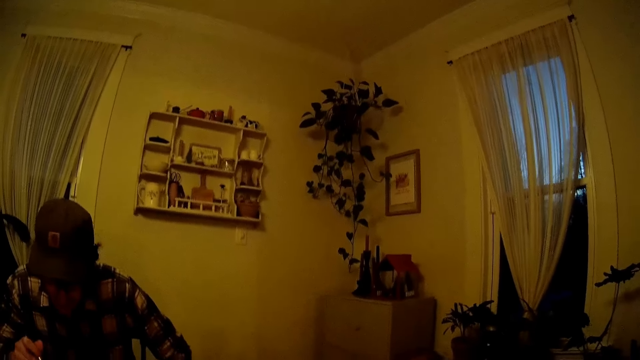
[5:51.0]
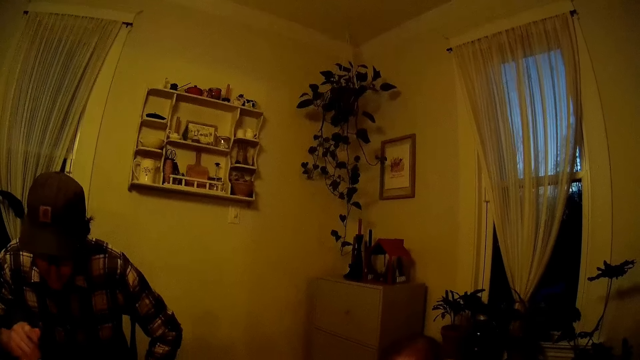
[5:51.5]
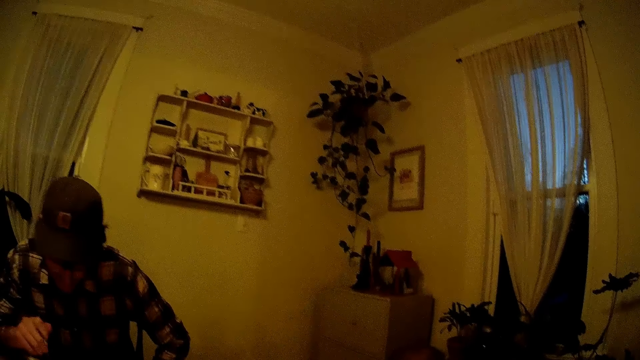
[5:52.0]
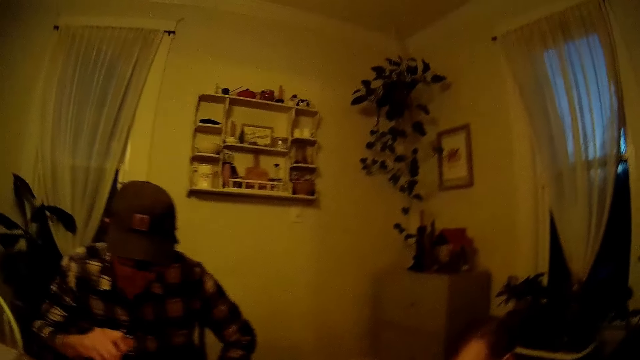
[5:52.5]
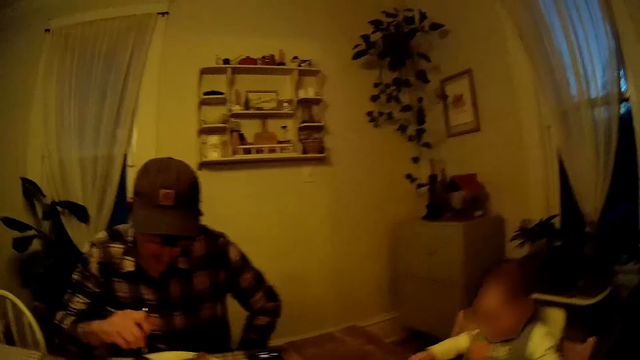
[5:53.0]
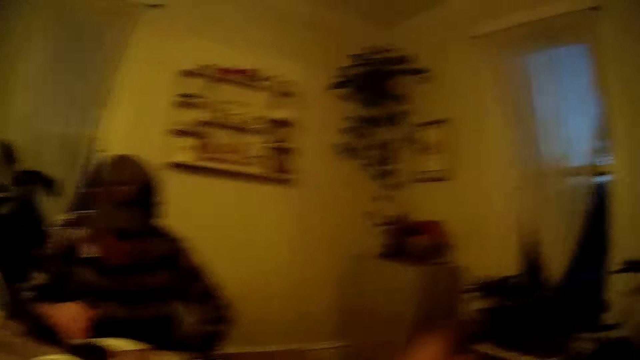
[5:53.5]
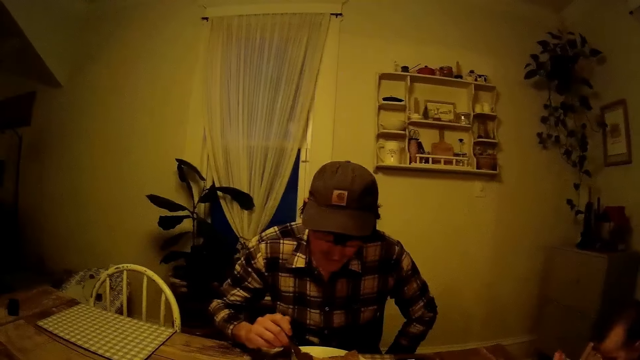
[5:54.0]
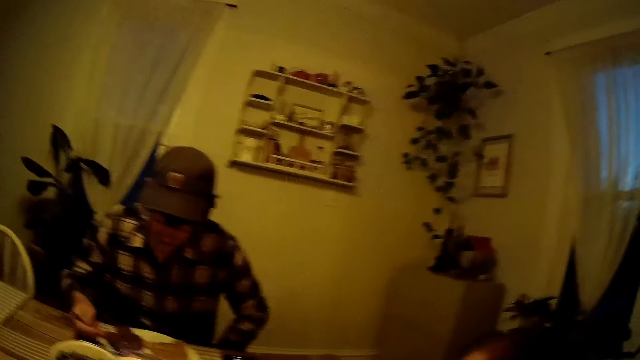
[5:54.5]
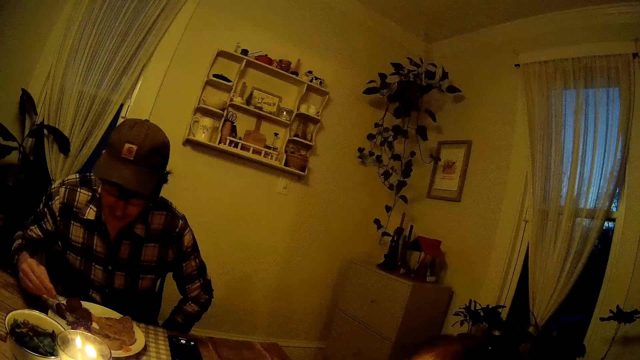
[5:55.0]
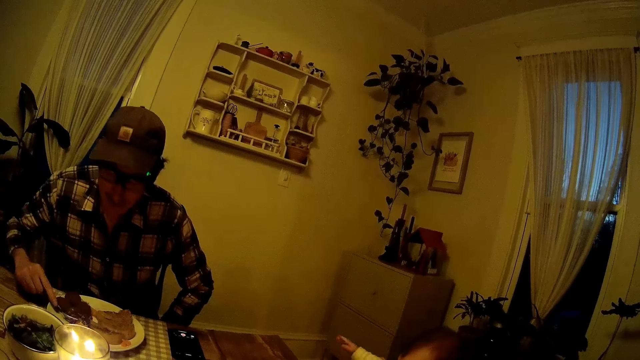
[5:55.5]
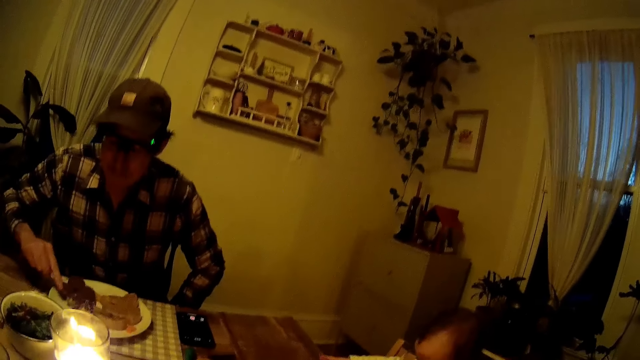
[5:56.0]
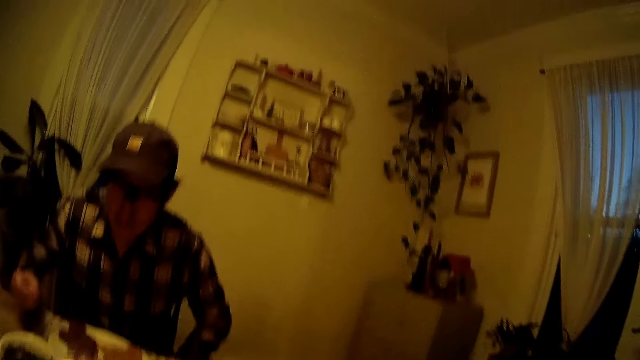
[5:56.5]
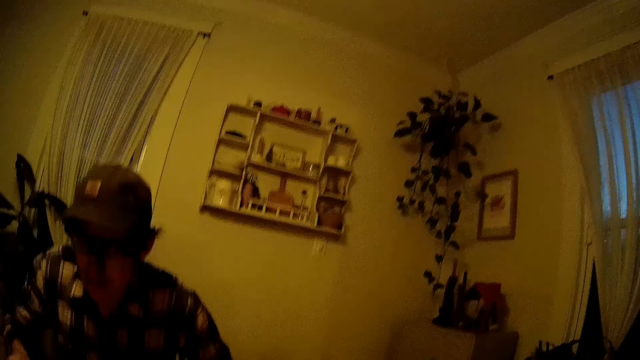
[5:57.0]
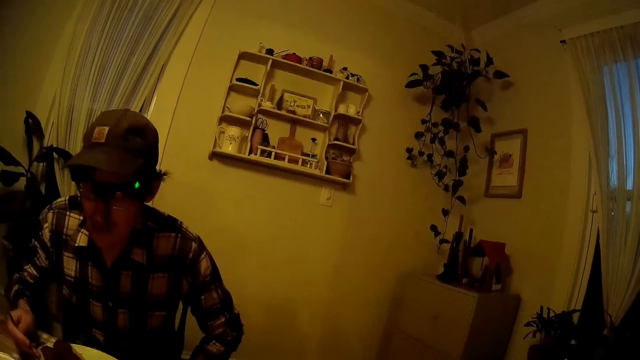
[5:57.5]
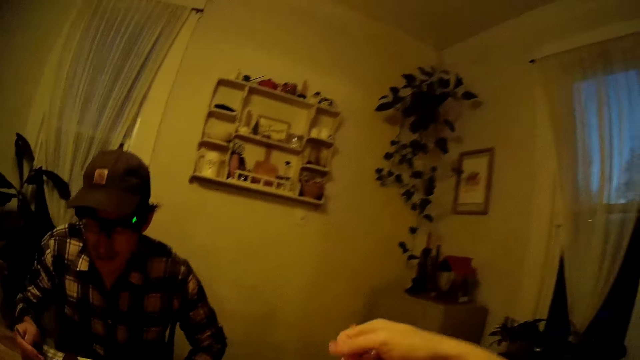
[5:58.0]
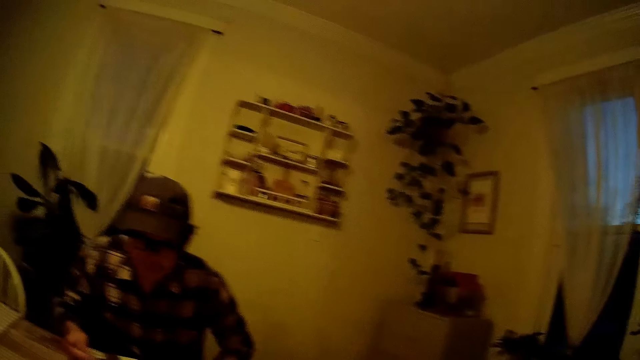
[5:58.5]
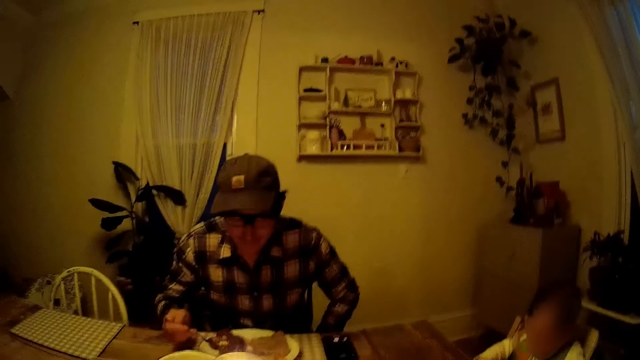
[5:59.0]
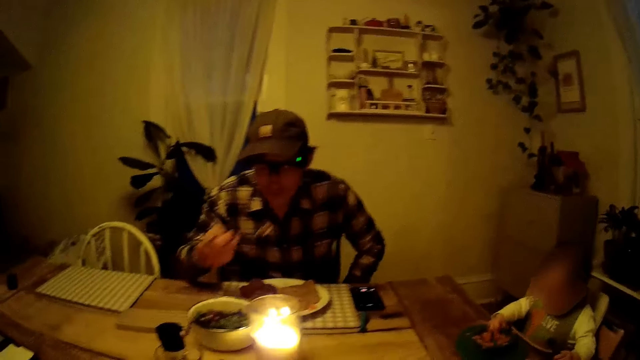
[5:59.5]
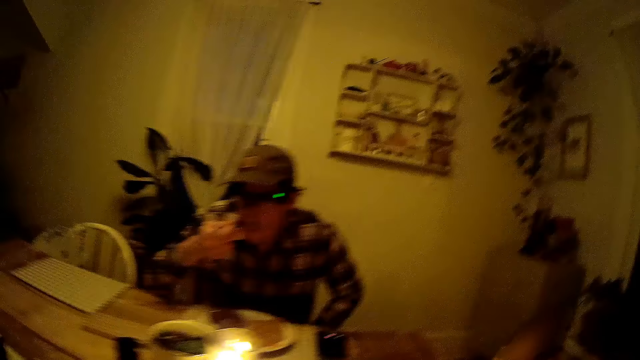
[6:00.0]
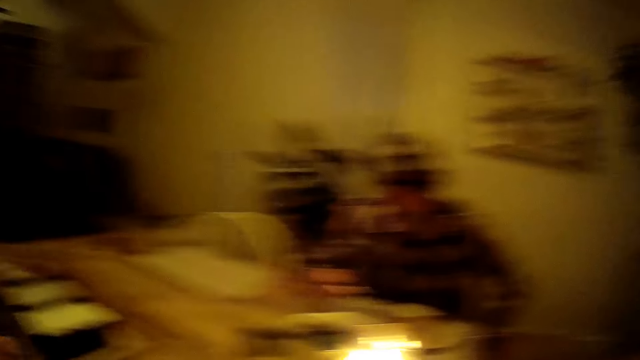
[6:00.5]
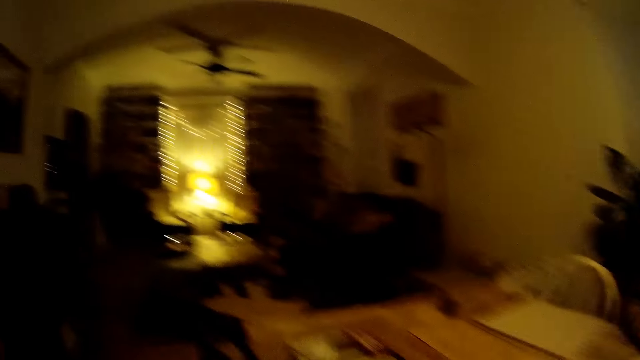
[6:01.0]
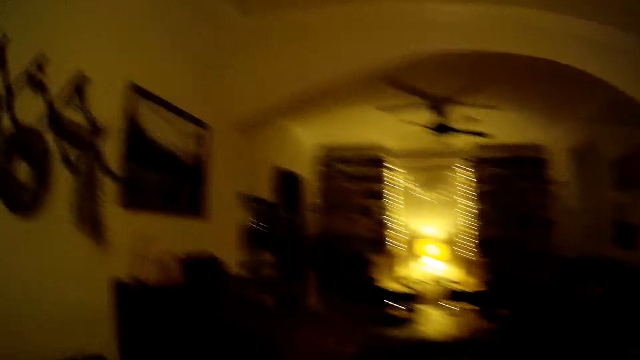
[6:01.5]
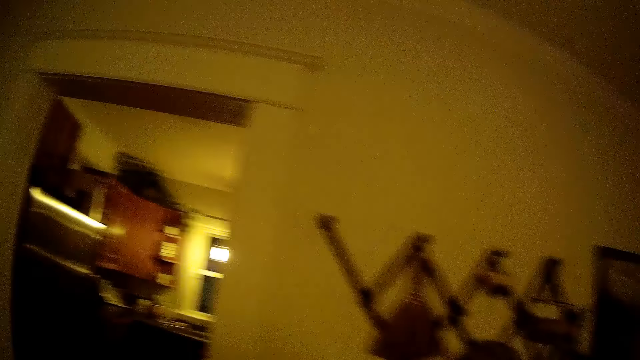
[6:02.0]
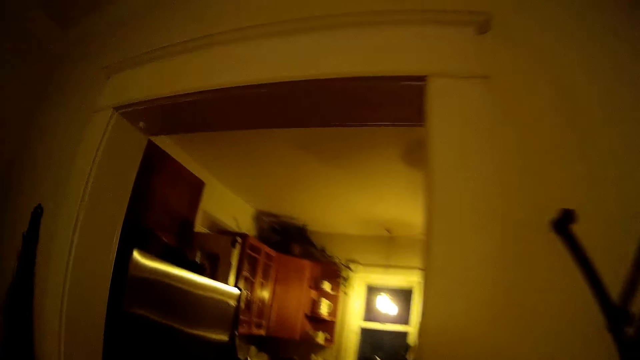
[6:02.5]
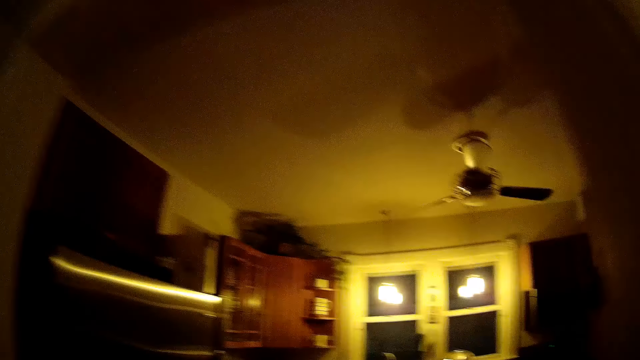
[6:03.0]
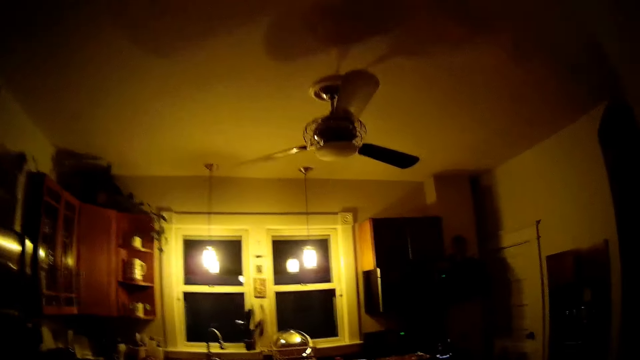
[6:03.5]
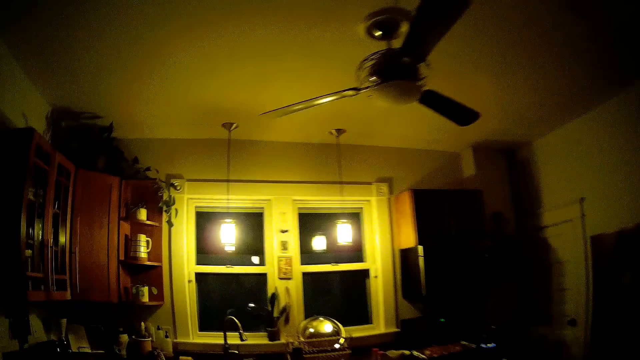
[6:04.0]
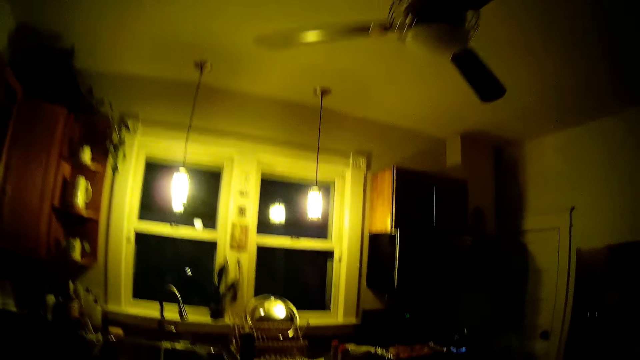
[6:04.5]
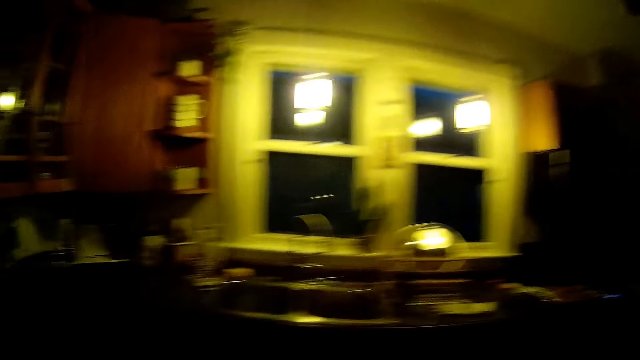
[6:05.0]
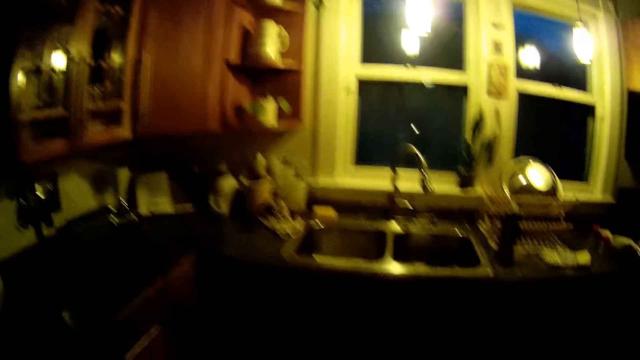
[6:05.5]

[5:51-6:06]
A man mixes his food with a fork in his right hand. The man eats his food with the fork in his right hand. The camera wearer replies to the man. They walk around the room. They walk into a kitchen from the dining room.

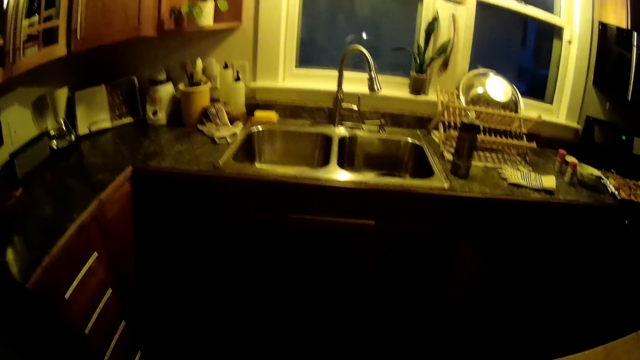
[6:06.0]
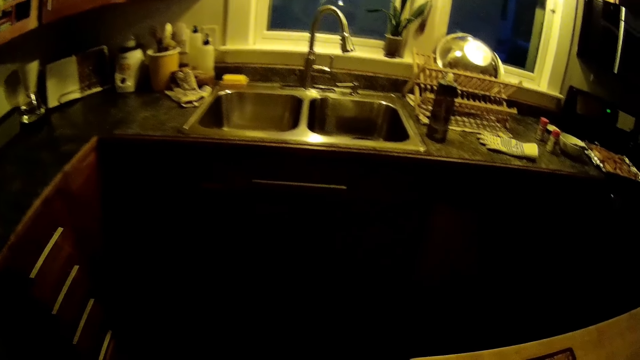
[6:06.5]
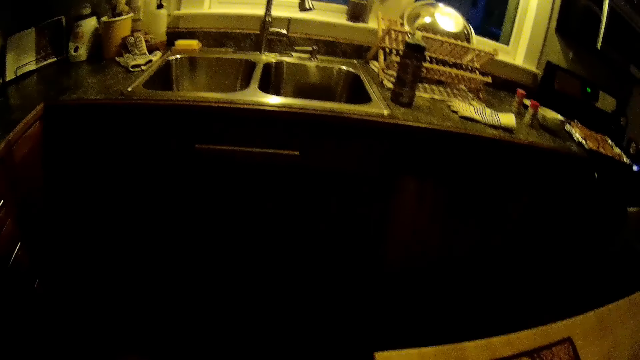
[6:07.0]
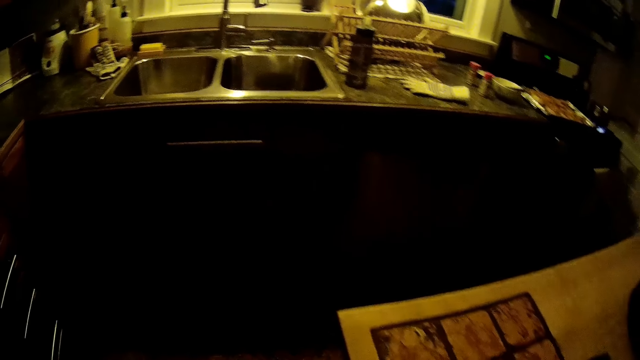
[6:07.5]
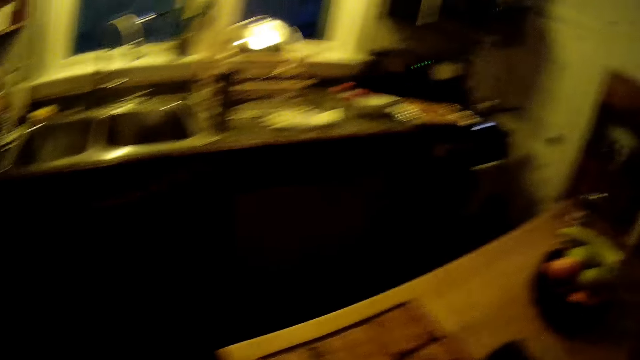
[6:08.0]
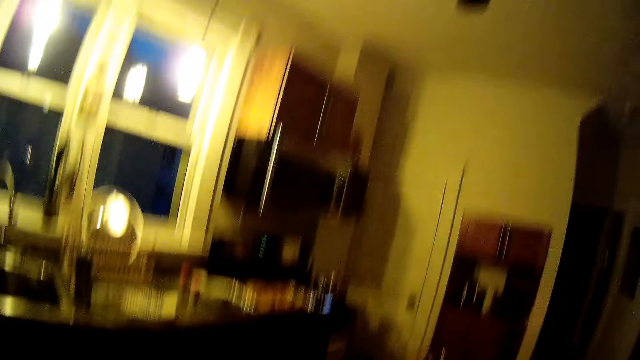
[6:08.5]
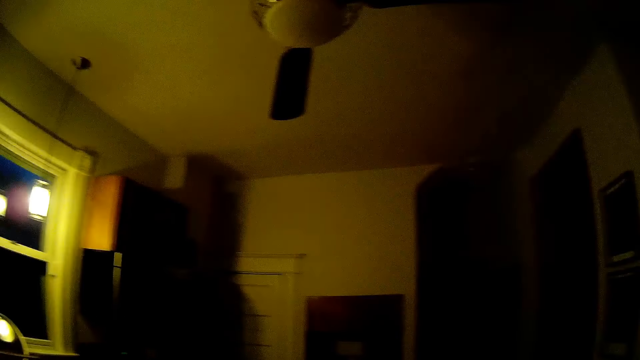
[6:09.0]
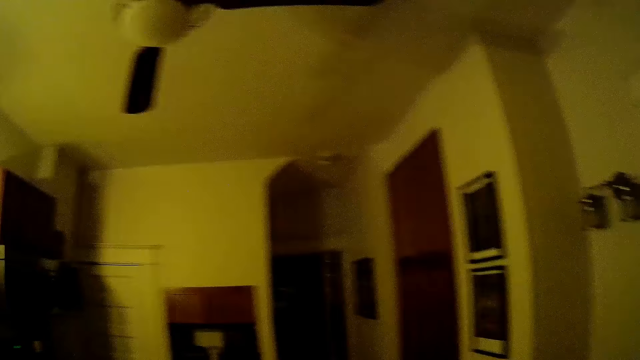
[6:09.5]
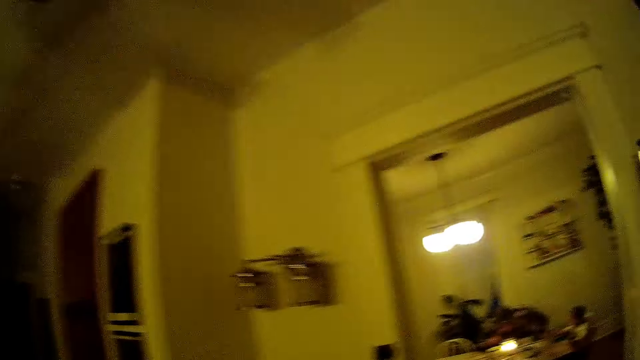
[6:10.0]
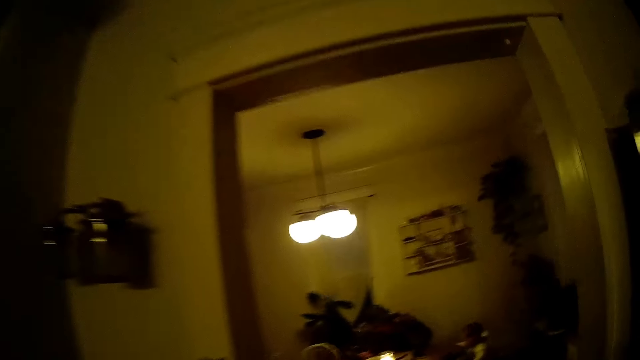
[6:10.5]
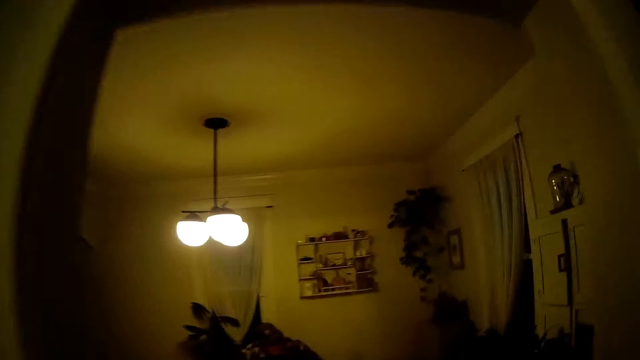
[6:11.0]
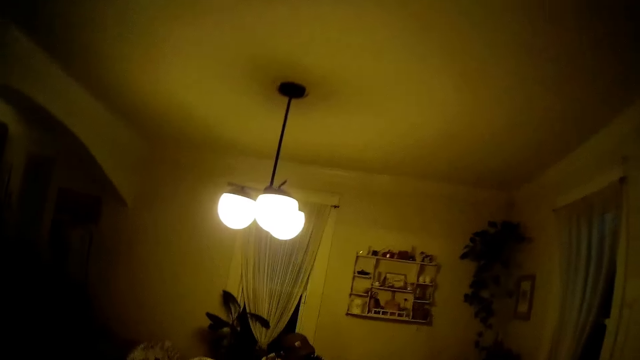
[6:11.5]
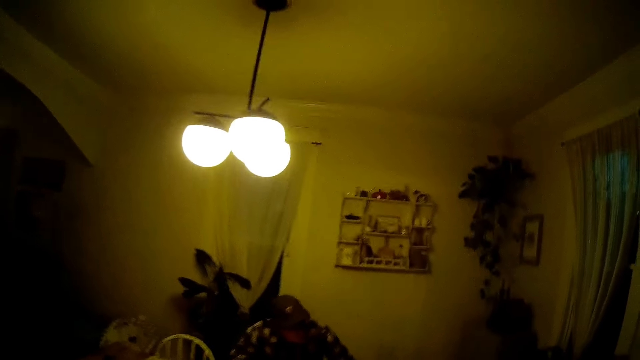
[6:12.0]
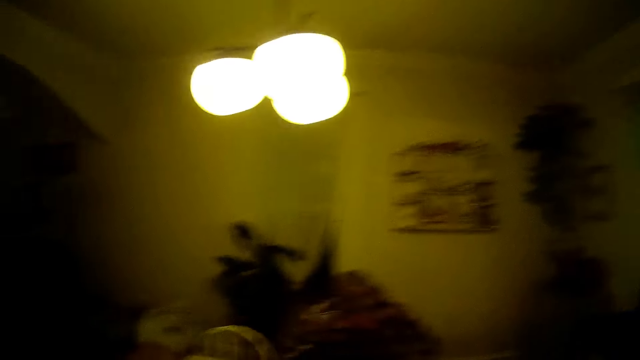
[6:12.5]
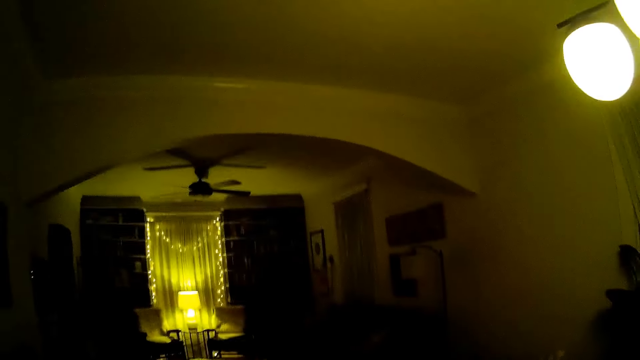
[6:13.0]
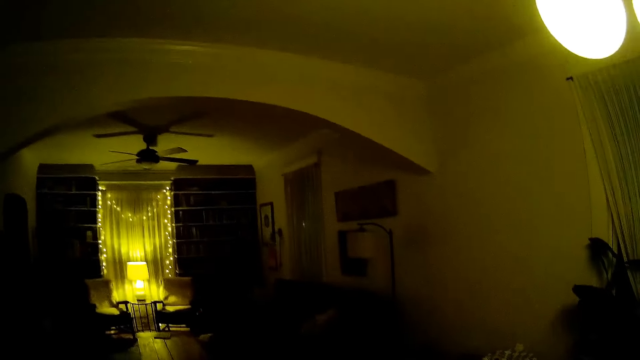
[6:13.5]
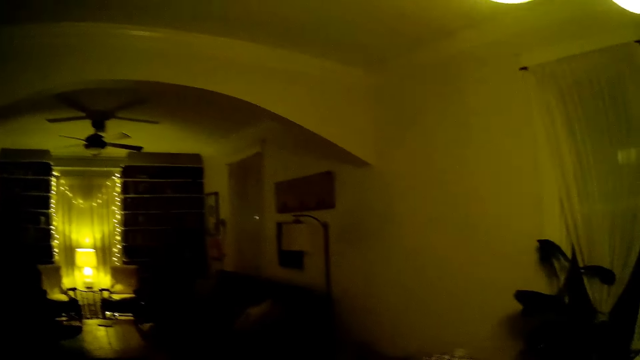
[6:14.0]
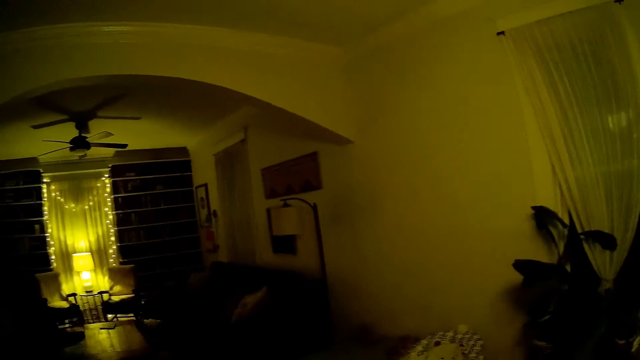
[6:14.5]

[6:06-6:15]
The camera wearer walks into the dining room.
